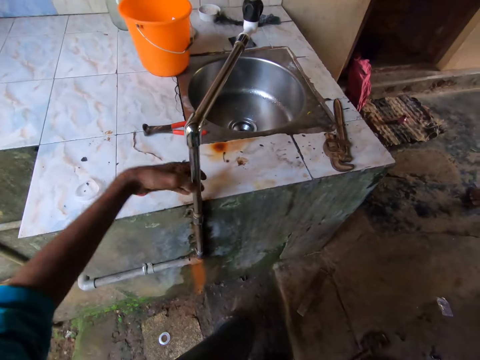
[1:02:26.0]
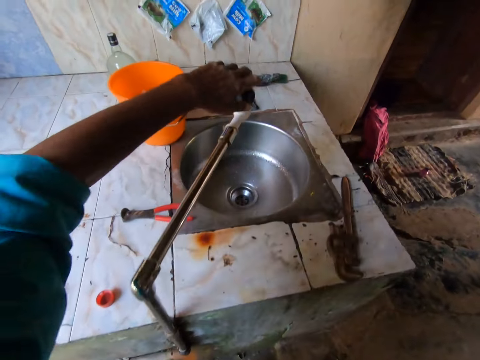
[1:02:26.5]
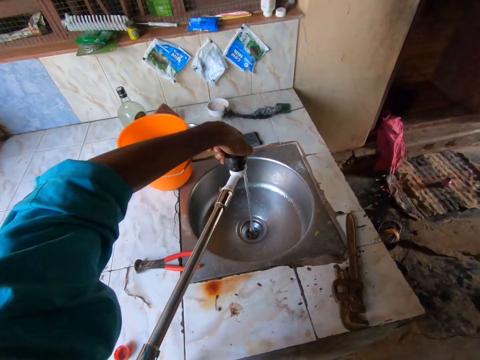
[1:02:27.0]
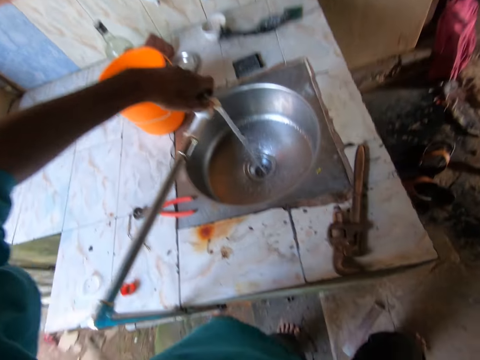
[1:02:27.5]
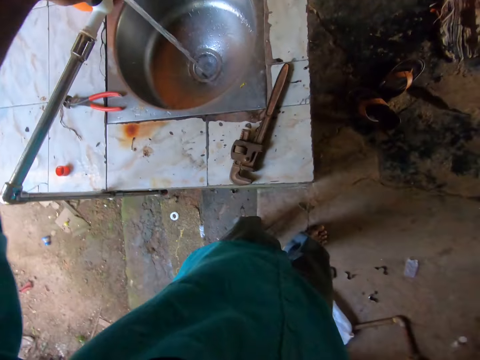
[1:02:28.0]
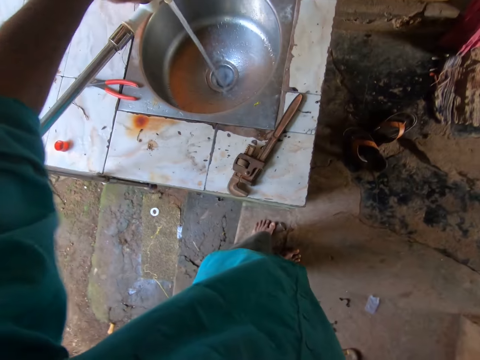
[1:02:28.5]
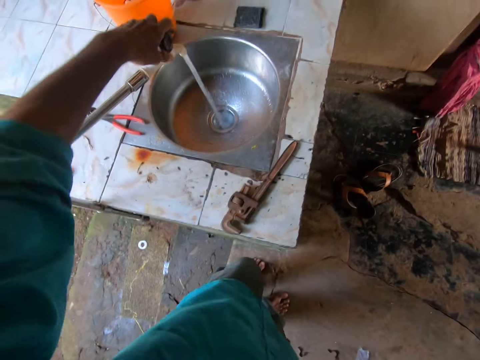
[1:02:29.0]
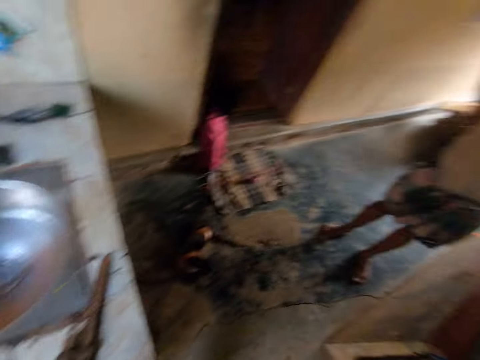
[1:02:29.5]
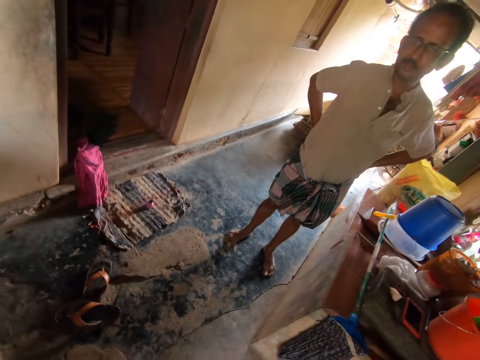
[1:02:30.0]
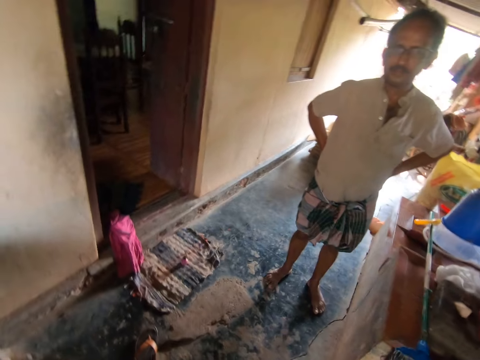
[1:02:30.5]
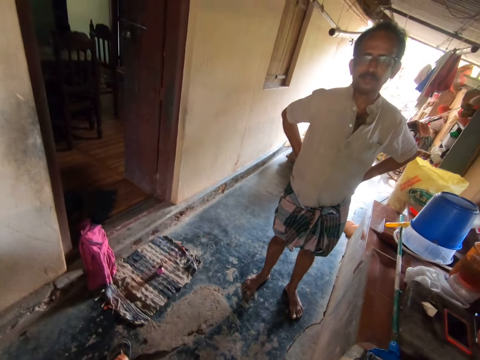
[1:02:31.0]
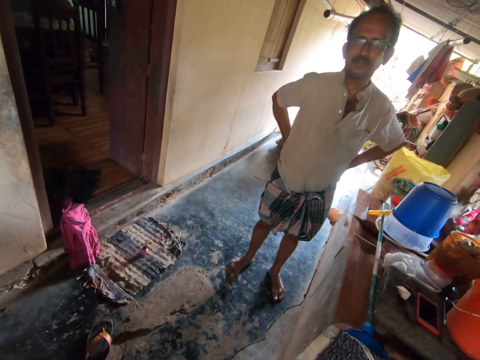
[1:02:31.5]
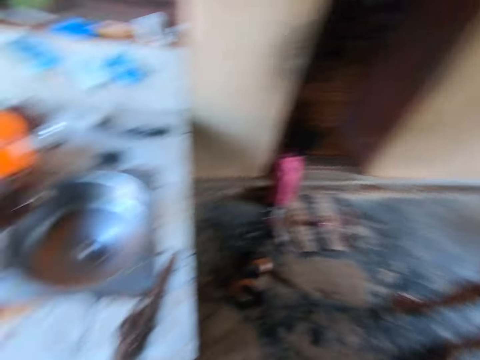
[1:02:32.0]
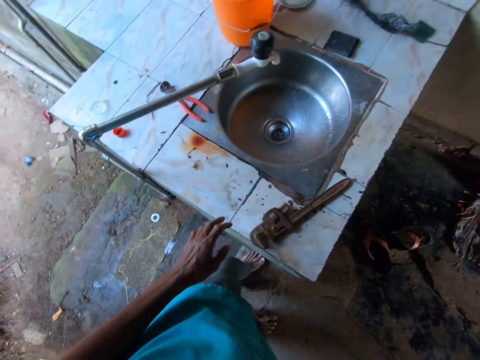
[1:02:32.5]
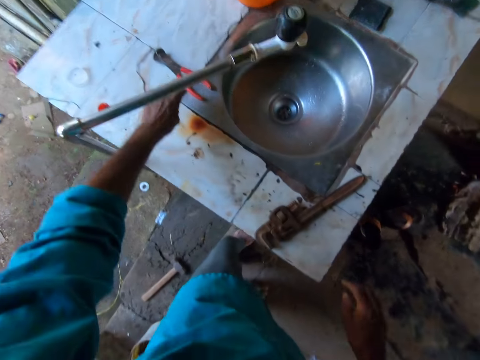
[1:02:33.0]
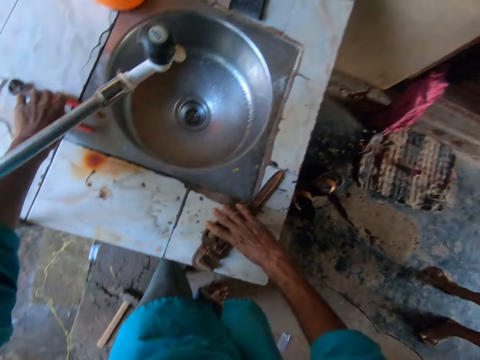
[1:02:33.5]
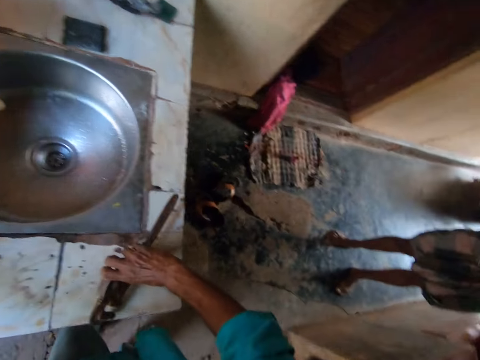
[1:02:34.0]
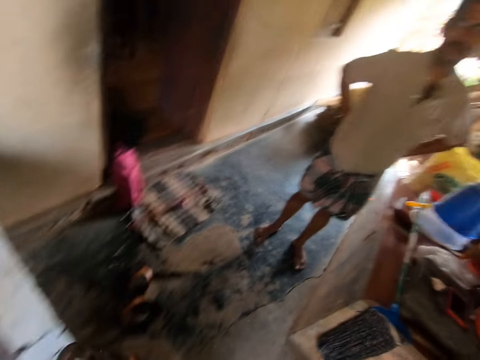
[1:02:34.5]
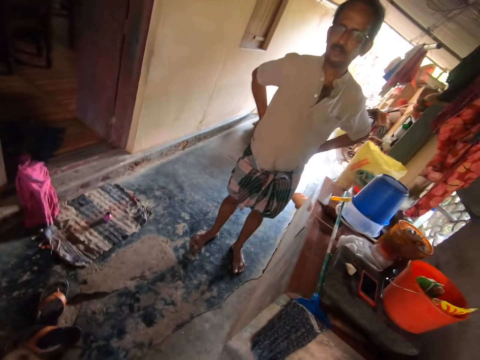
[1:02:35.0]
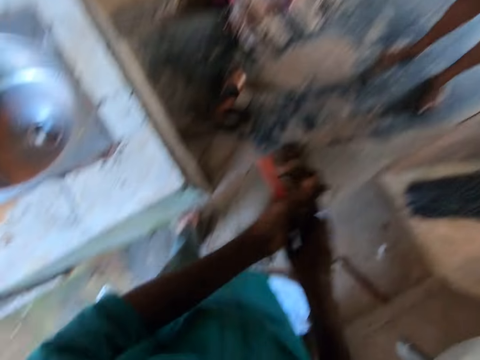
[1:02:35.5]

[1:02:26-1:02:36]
The camera wearer opens the tap with his left hand. He converses with a man. He picks a pair of pliers from the sink with his left hand. He picks a pipe wrench from the sink with his right hand.

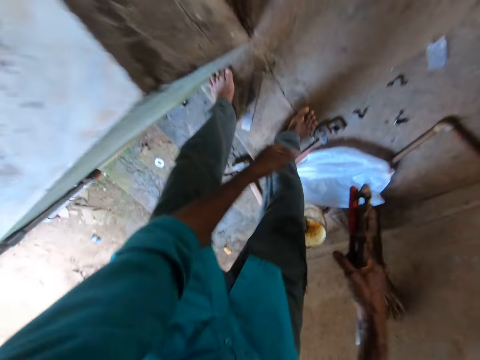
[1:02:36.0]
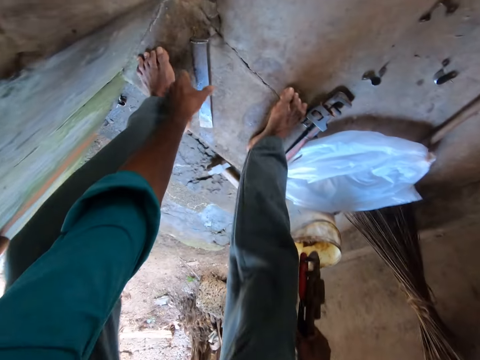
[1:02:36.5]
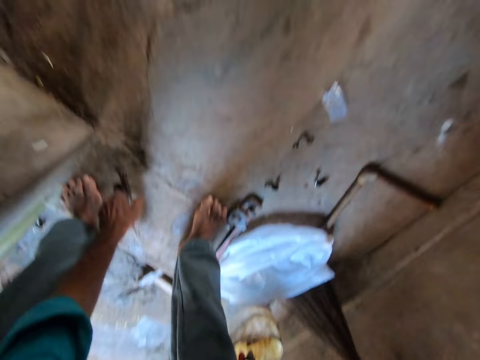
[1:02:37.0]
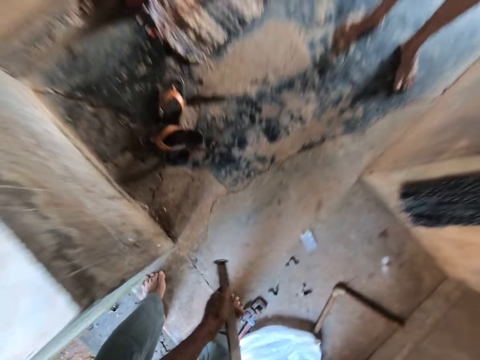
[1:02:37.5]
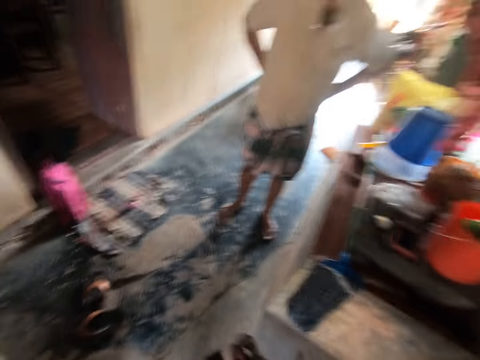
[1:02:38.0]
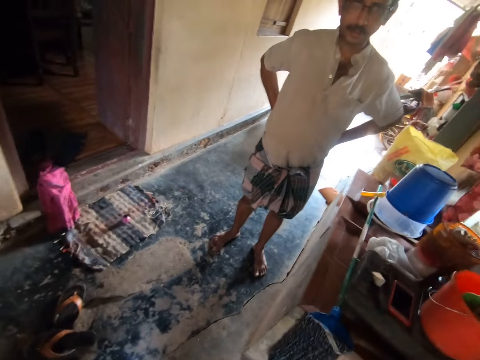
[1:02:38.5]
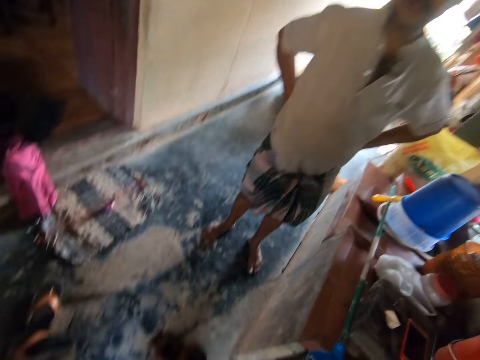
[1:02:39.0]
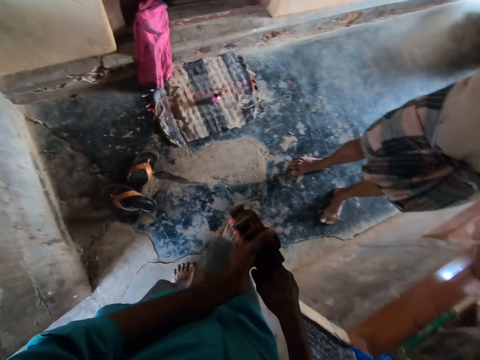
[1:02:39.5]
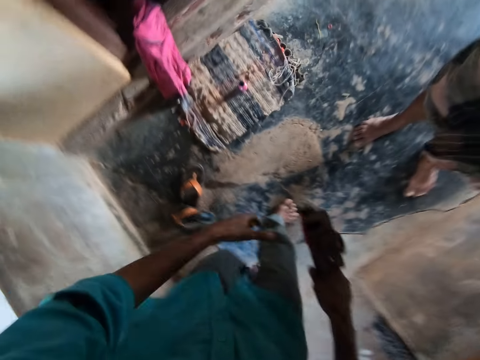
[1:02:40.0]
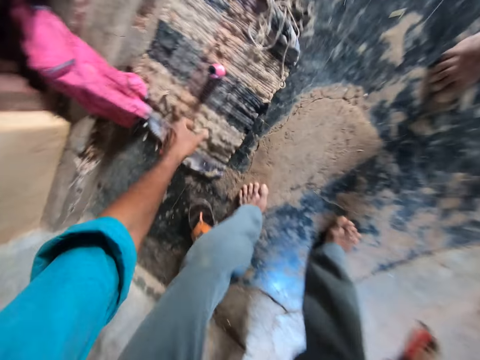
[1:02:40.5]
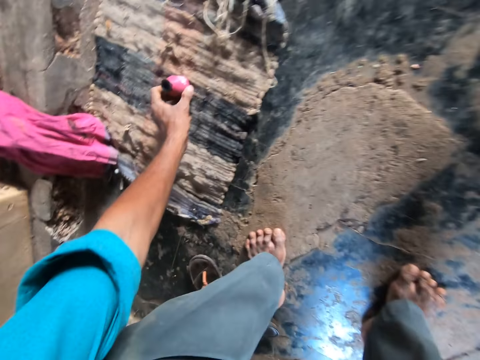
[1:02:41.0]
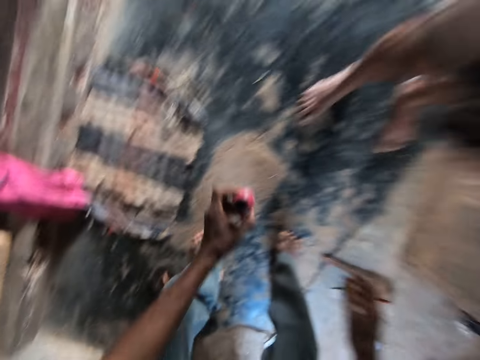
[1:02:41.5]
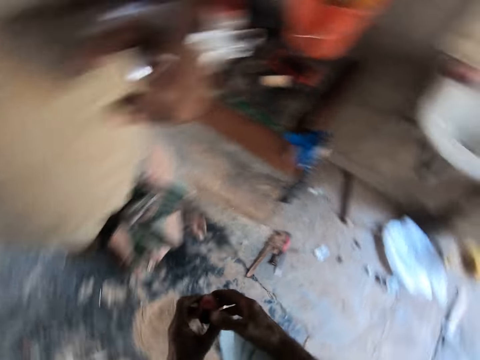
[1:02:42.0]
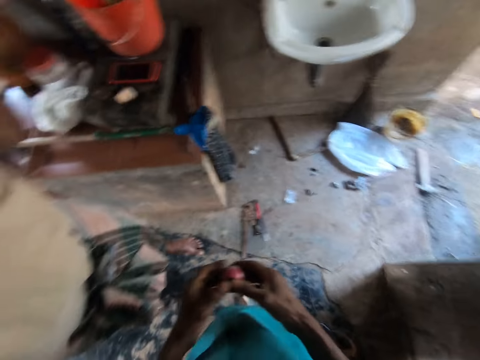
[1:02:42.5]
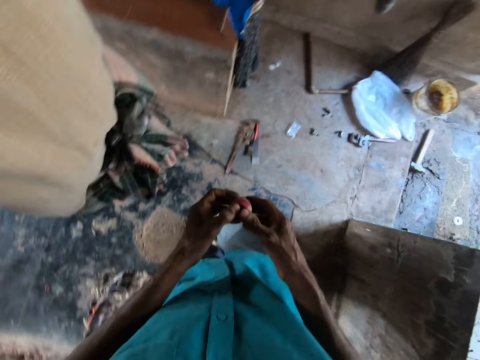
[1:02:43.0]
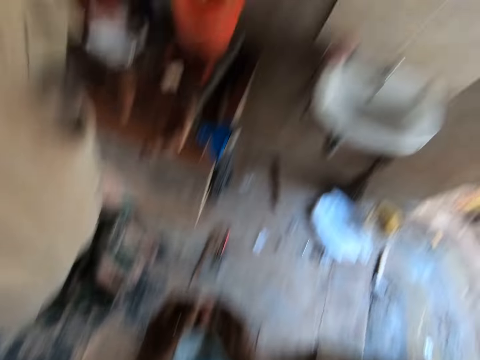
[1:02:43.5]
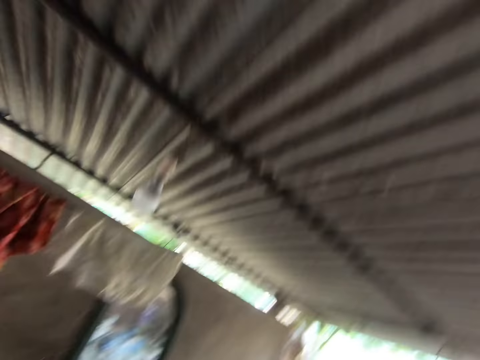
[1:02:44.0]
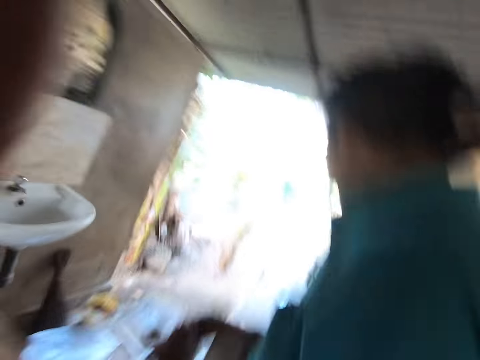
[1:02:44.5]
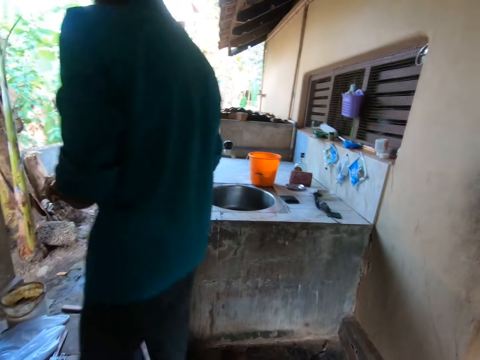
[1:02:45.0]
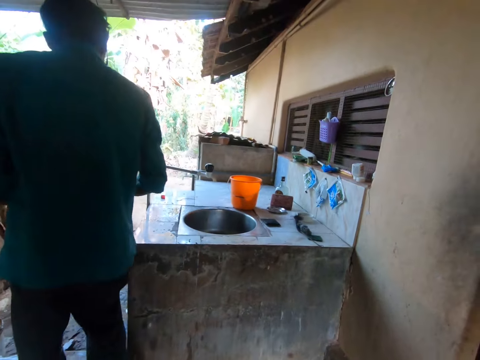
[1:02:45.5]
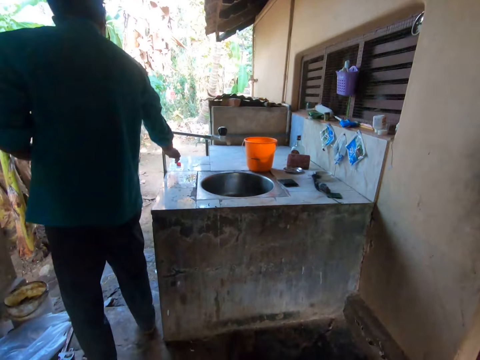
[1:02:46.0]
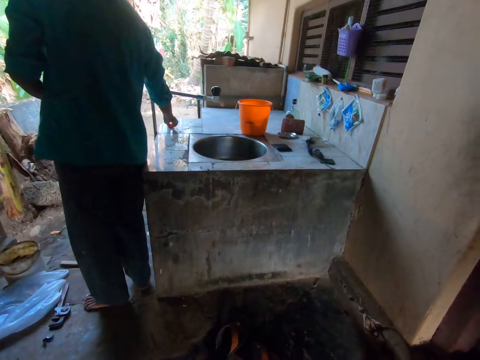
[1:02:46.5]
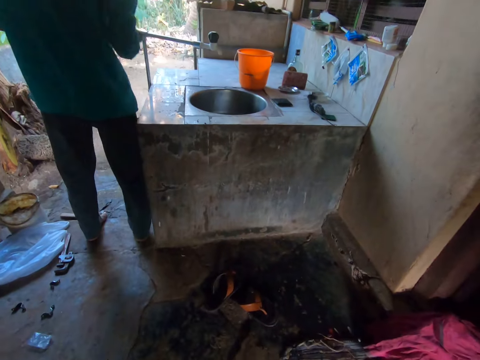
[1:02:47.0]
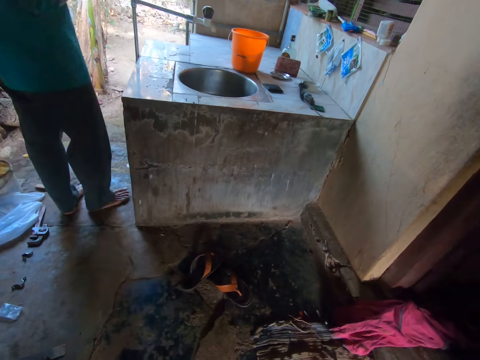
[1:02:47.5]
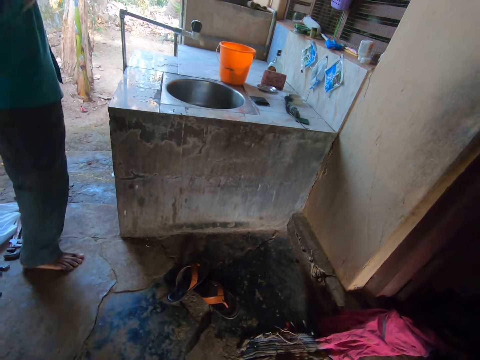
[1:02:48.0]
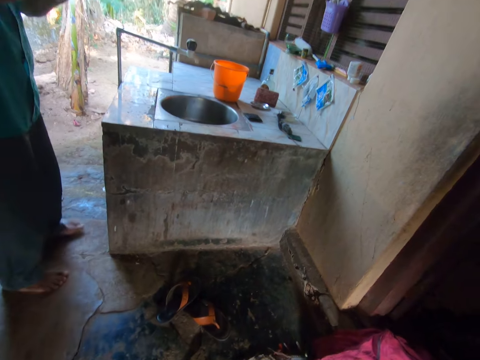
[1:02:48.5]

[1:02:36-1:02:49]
The camera wearer picks the chisel from the floor with his left hand. He converses with a man. He picks a pipe fitting from the floor with his left hand. He looks around. He picks a pipe plug from the sink with his right hand.
